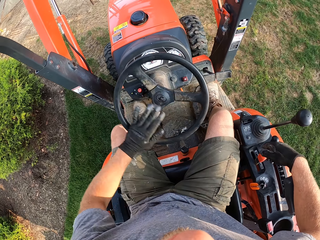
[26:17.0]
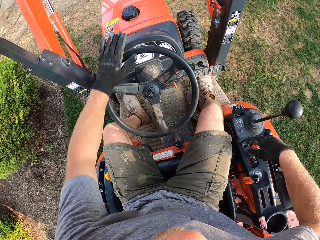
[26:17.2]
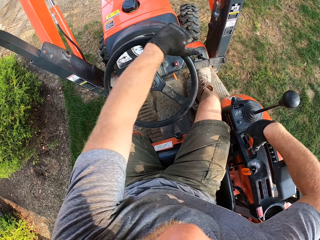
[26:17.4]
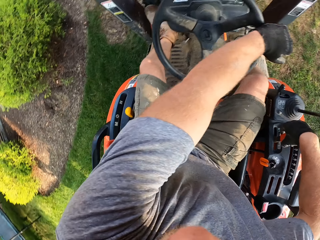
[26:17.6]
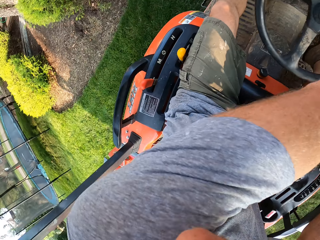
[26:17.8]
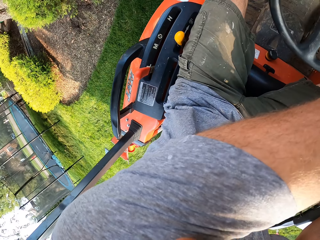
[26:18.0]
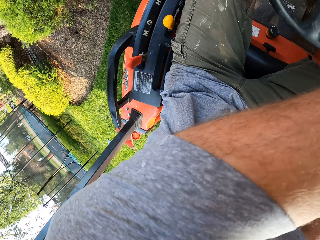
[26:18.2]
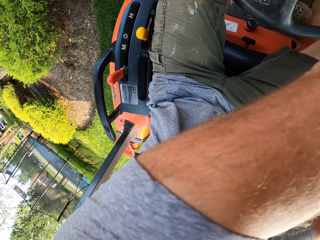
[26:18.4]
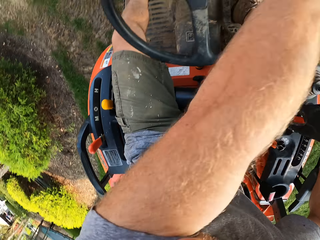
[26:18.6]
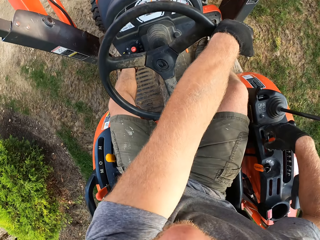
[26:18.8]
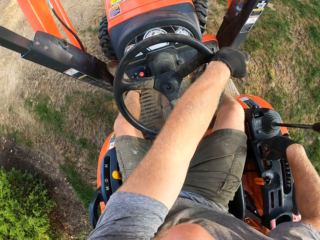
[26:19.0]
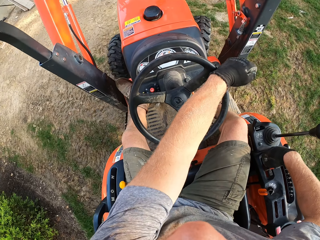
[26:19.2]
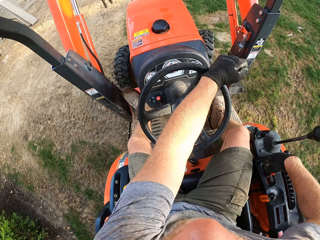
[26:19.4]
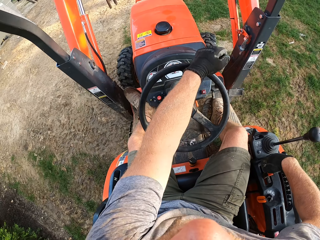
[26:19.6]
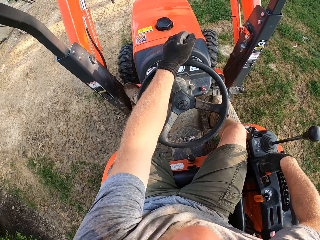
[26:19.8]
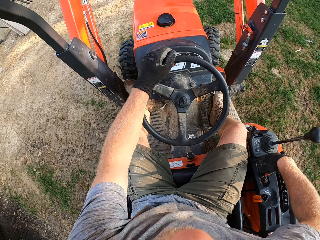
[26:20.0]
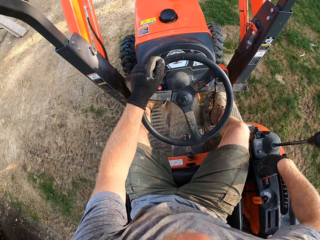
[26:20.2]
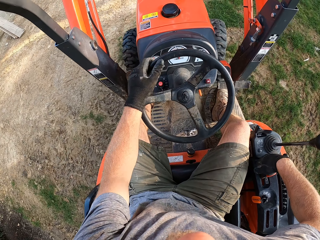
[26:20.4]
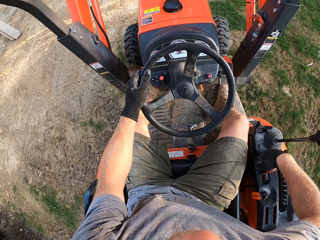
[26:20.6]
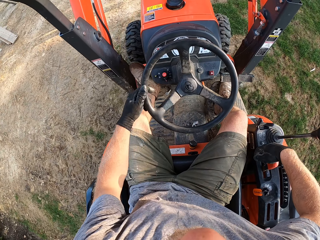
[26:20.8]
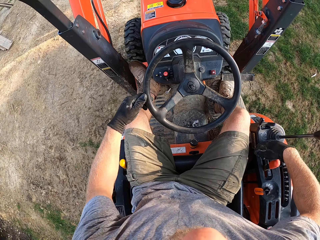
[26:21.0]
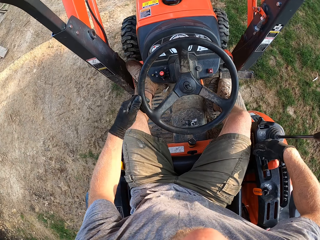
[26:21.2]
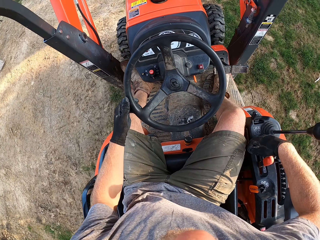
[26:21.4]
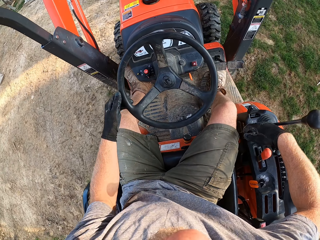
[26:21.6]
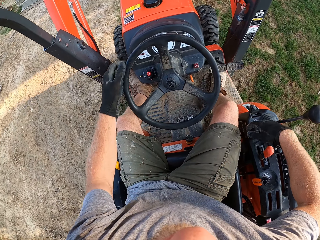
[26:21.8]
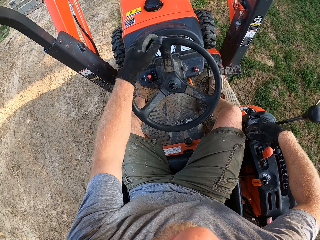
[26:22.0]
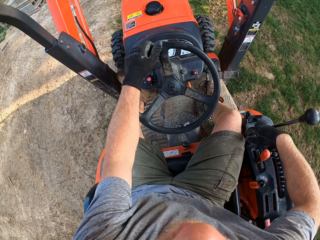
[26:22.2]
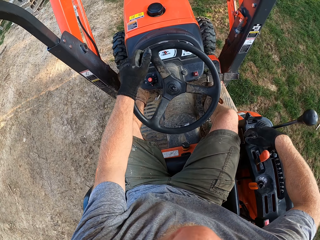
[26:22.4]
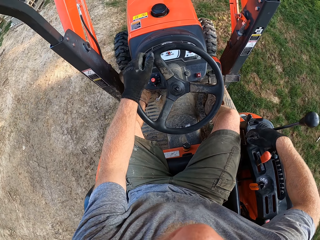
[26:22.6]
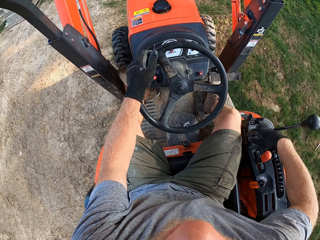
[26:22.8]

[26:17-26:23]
The camera wearer drives the truck forward.

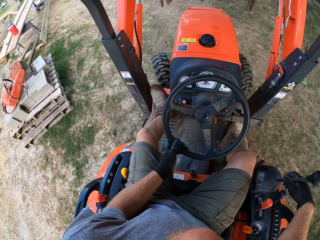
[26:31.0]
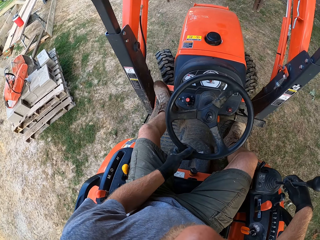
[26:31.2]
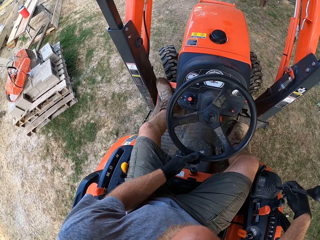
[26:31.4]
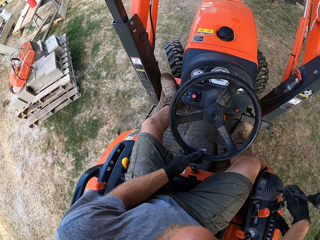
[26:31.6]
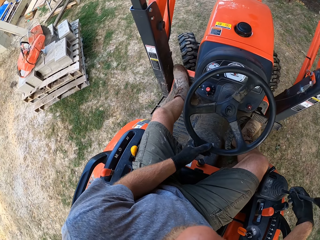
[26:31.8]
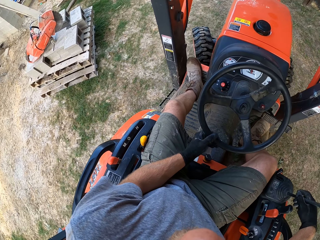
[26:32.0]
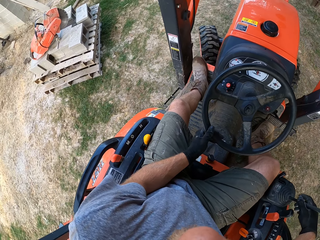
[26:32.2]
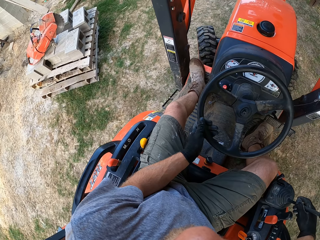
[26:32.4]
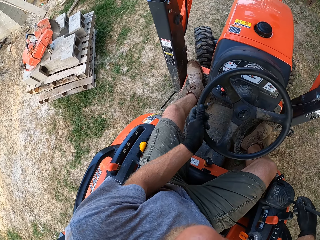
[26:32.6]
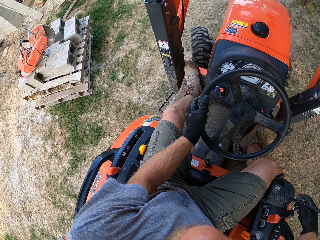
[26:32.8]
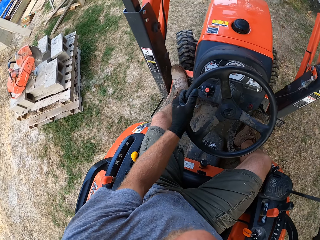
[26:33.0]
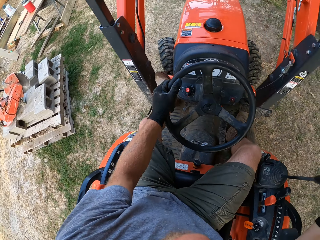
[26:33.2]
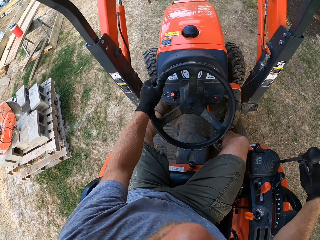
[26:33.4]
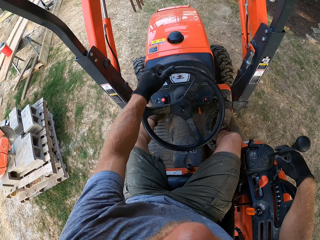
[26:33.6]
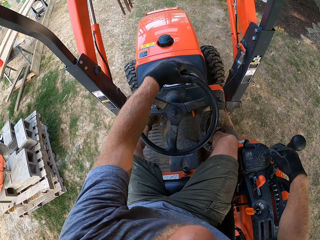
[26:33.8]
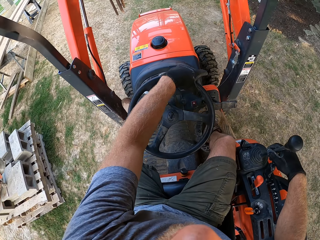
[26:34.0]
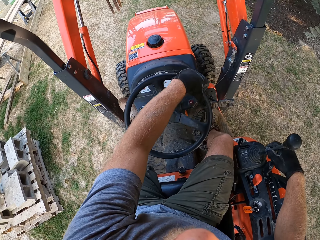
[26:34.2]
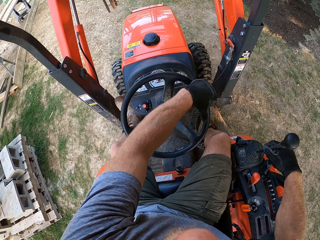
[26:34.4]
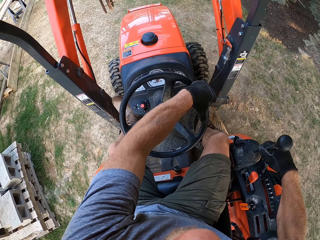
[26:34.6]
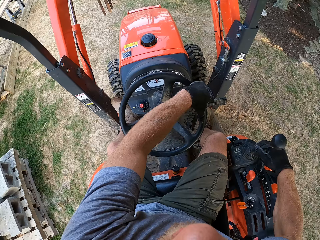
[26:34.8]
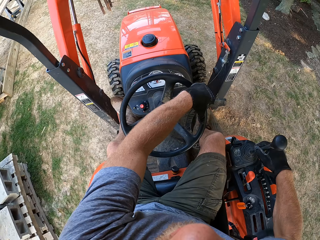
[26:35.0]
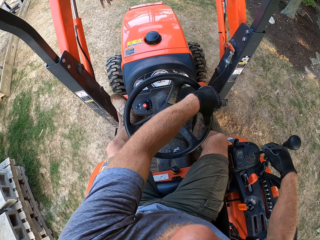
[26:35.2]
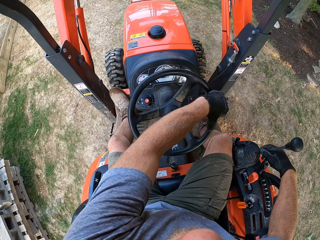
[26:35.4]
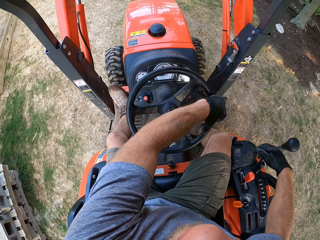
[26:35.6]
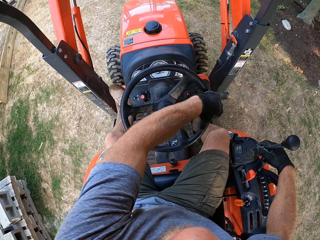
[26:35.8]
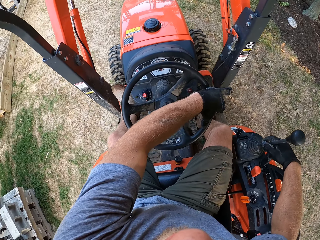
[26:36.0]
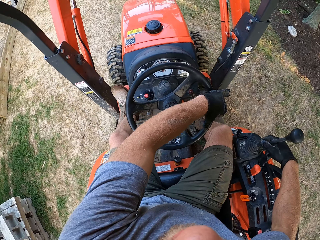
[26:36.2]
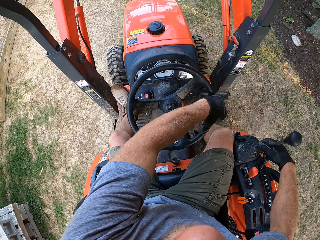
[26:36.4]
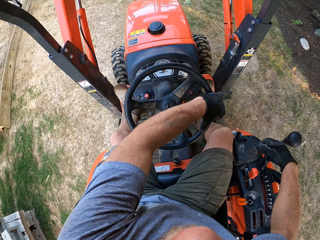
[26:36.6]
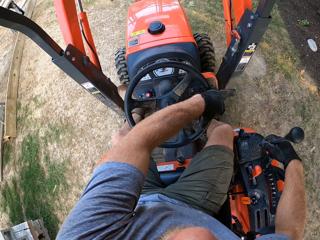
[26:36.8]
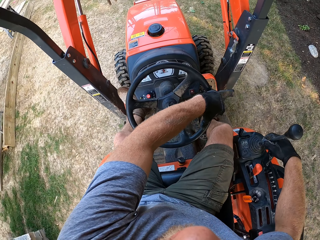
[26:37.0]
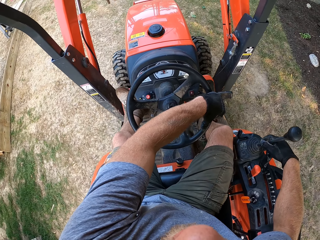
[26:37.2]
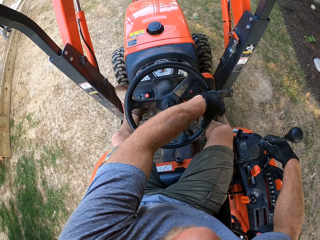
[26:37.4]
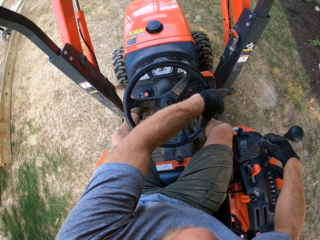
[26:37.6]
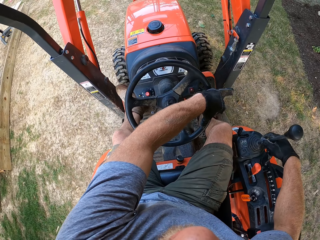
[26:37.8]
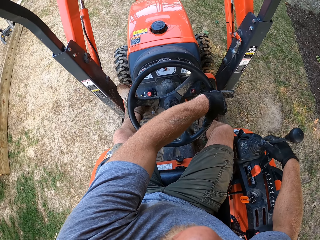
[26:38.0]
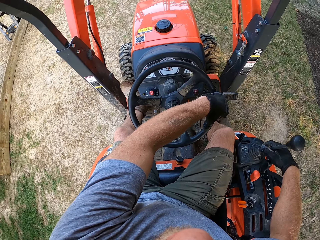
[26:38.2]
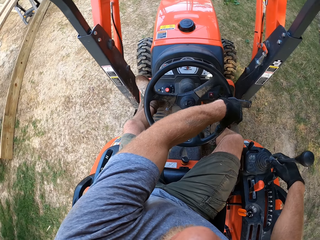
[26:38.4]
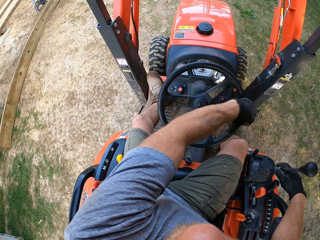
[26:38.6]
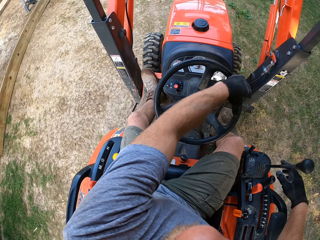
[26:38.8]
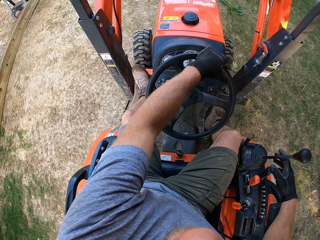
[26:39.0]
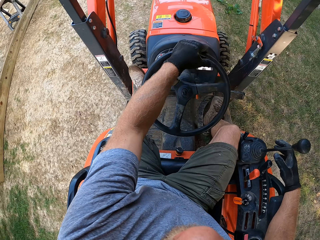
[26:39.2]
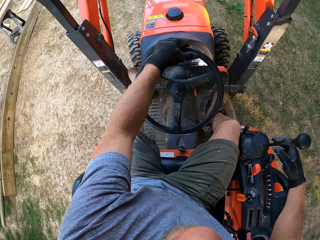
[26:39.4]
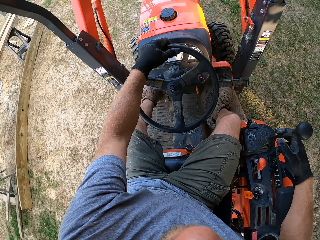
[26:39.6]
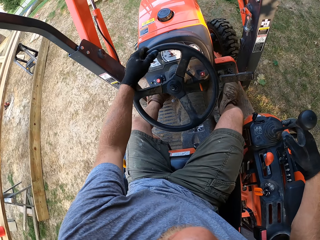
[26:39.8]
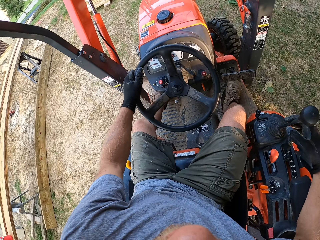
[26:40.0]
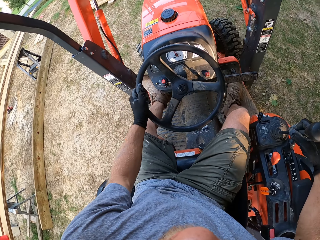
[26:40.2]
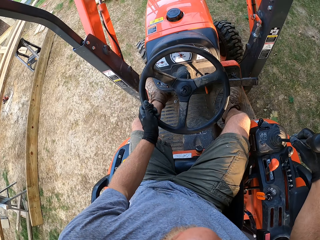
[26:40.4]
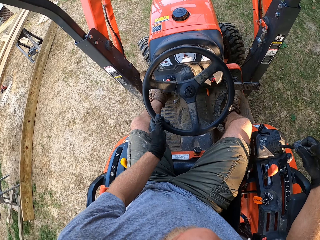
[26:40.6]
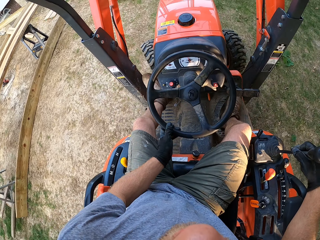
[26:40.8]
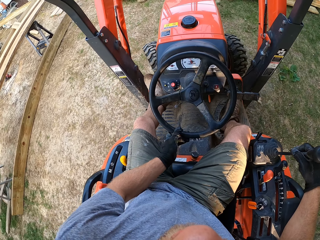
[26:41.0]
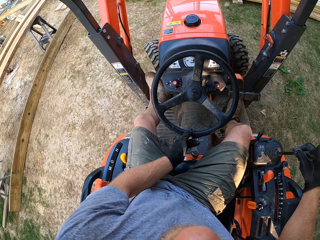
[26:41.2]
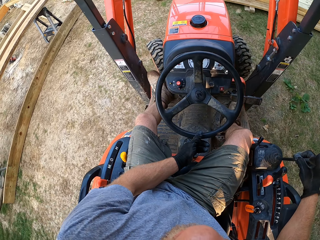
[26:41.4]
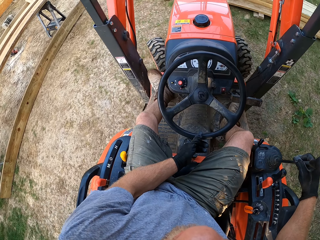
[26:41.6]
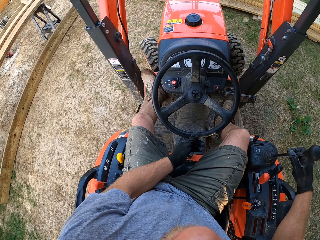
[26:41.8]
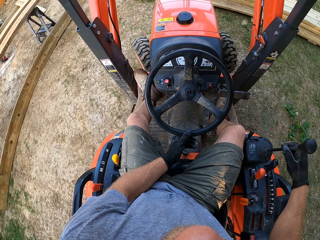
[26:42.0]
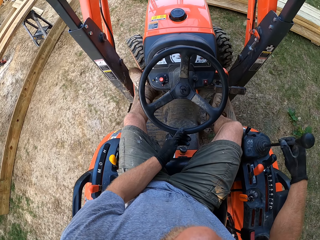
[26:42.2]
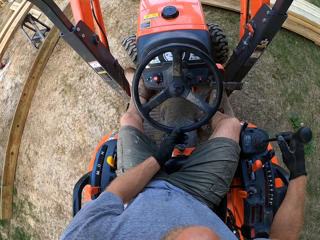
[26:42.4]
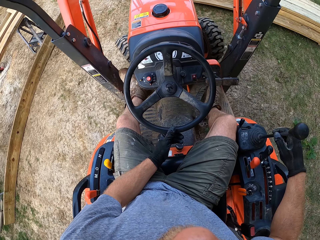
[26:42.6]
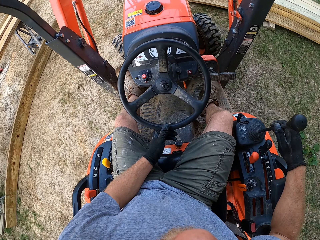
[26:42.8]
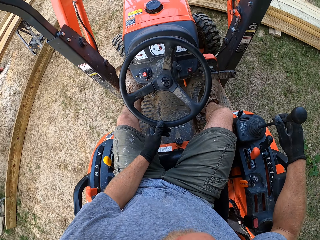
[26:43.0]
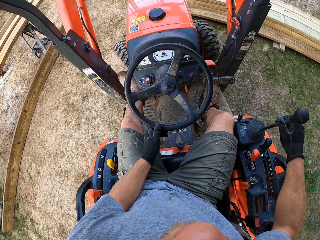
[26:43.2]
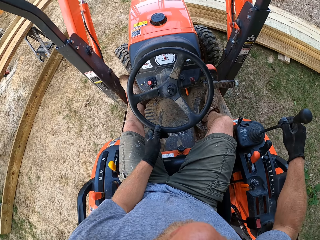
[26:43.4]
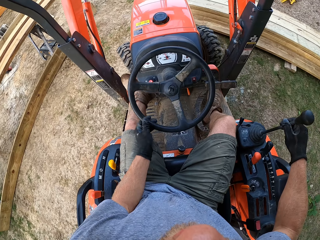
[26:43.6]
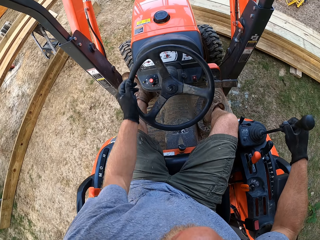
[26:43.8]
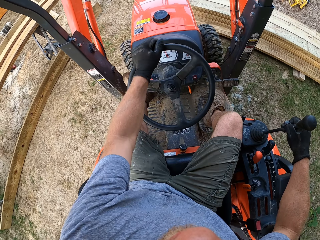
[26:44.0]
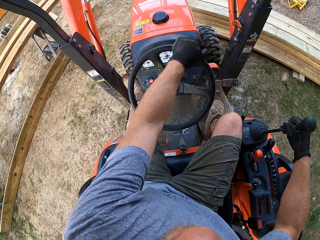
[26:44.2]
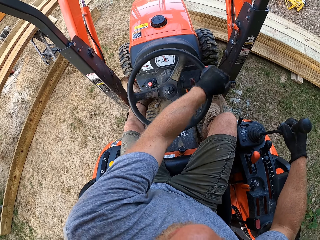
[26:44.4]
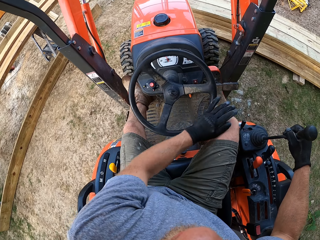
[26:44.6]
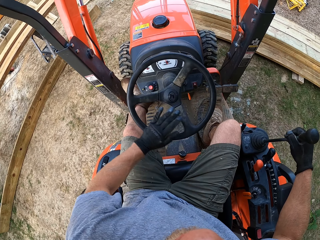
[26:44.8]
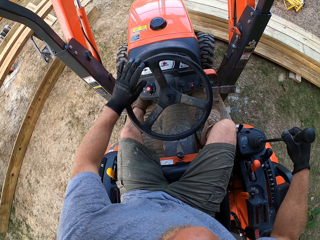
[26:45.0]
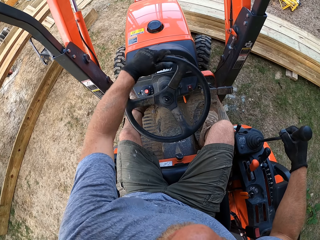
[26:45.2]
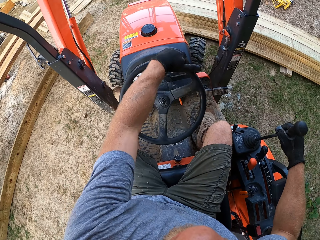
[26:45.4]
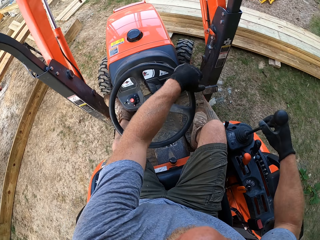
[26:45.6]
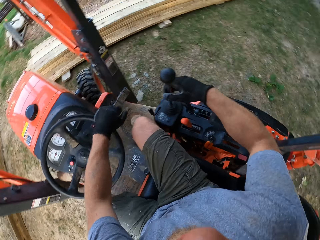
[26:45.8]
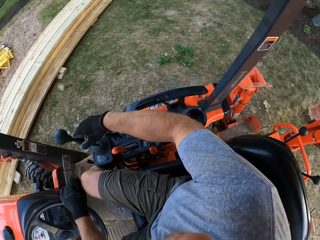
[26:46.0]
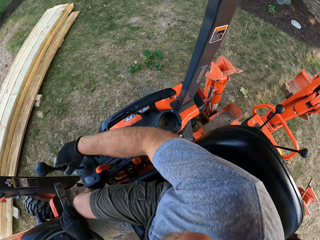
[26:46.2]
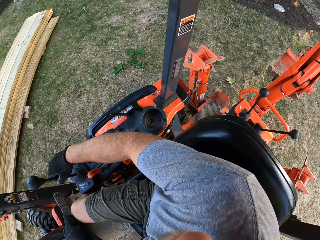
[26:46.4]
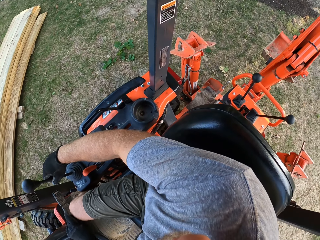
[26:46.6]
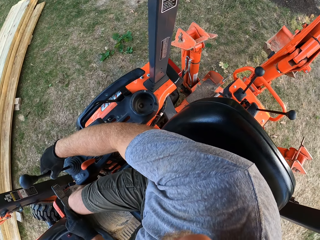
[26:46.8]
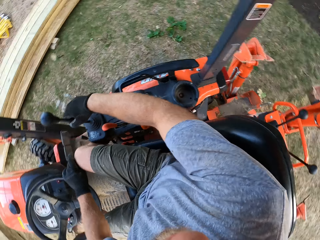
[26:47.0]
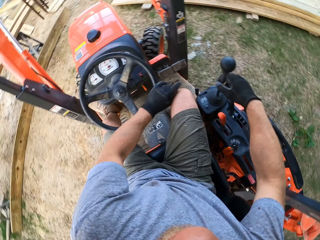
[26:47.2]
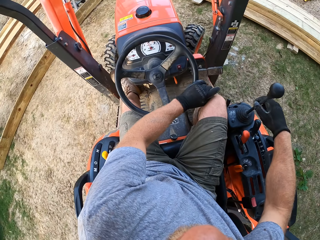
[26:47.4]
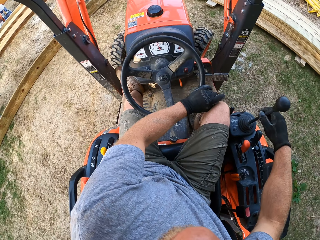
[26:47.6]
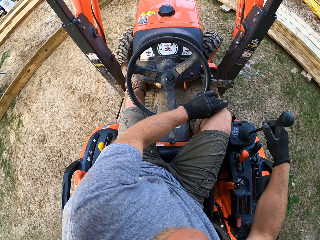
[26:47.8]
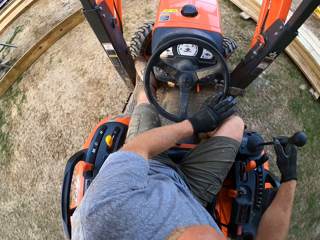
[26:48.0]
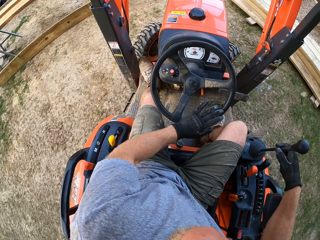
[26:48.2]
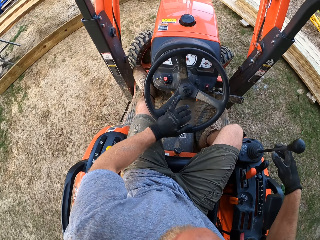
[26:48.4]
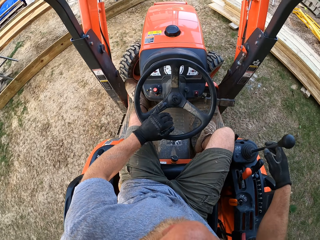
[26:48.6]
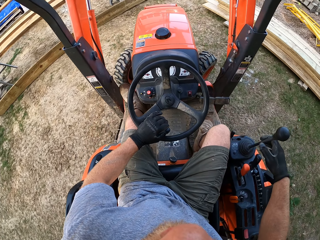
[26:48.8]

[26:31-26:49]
The camera wearer turns the truck. They drive the truck forward. They drive the truck back.
